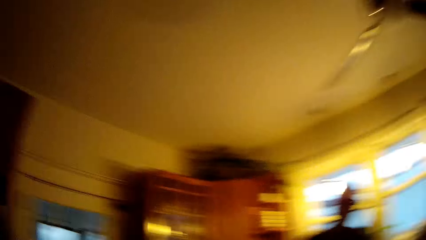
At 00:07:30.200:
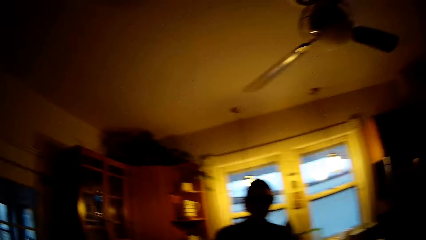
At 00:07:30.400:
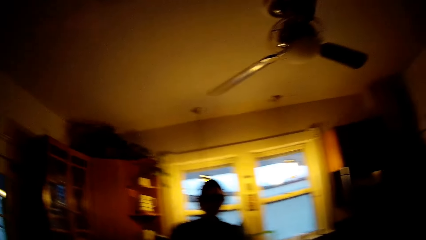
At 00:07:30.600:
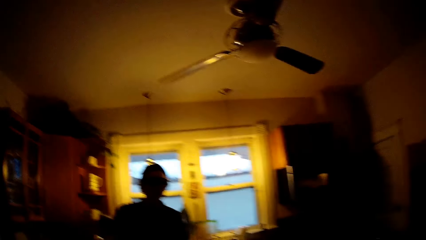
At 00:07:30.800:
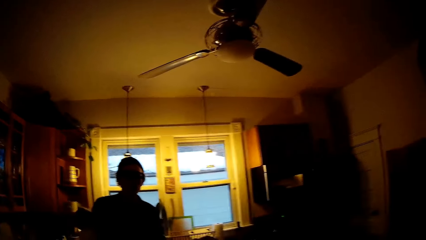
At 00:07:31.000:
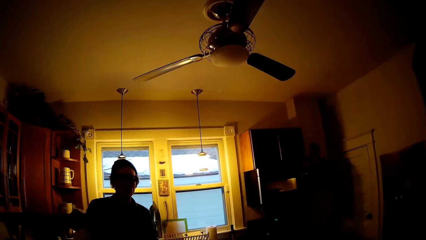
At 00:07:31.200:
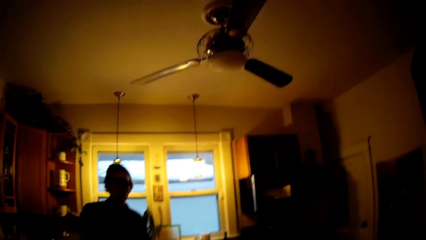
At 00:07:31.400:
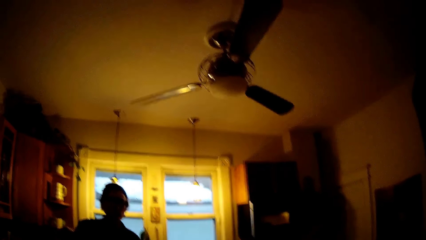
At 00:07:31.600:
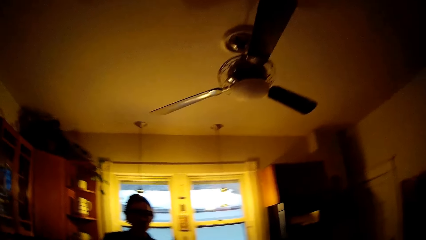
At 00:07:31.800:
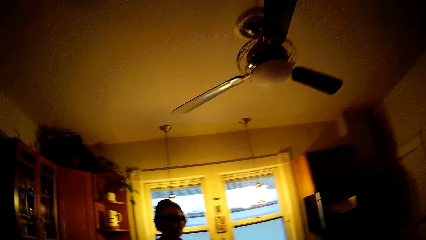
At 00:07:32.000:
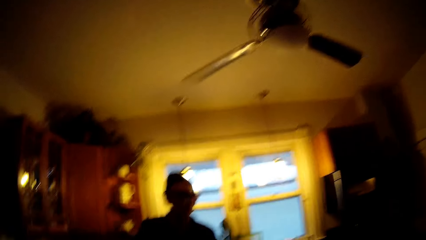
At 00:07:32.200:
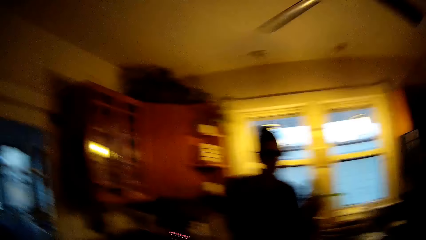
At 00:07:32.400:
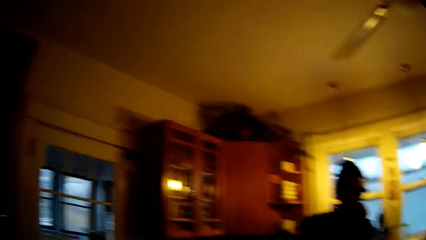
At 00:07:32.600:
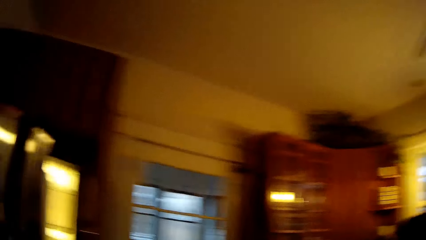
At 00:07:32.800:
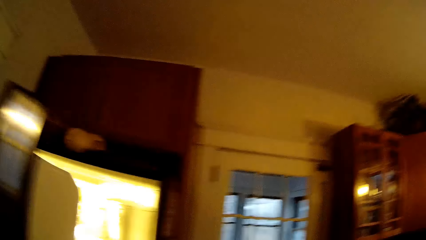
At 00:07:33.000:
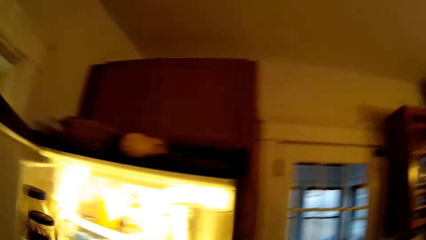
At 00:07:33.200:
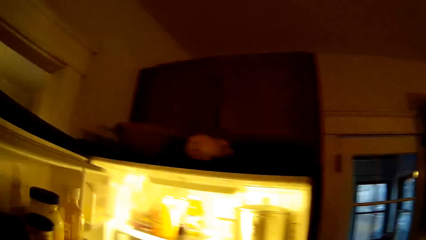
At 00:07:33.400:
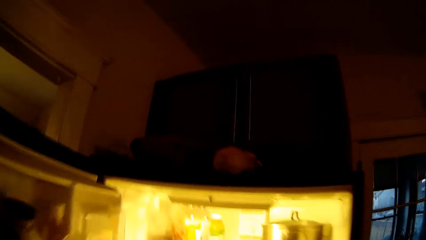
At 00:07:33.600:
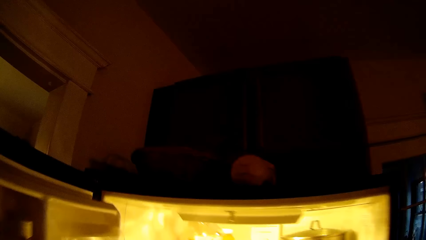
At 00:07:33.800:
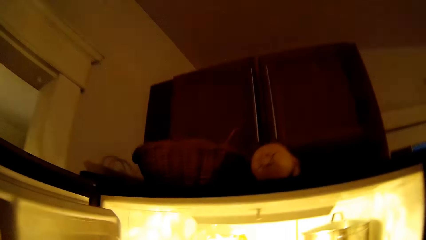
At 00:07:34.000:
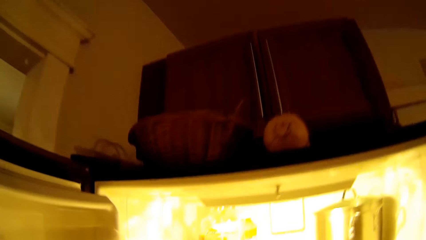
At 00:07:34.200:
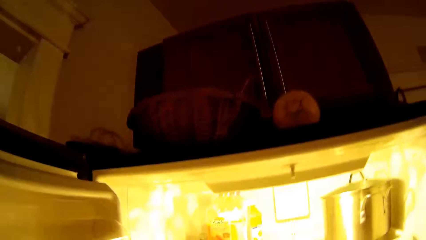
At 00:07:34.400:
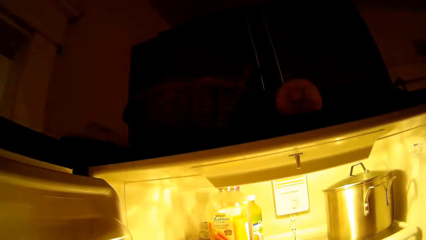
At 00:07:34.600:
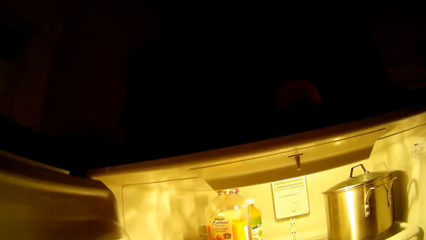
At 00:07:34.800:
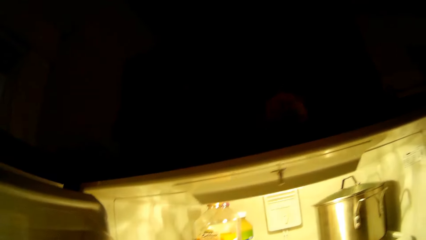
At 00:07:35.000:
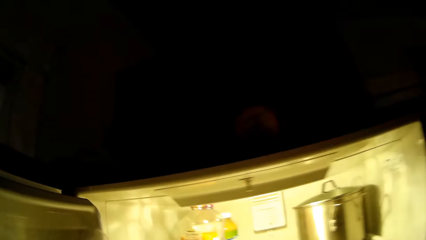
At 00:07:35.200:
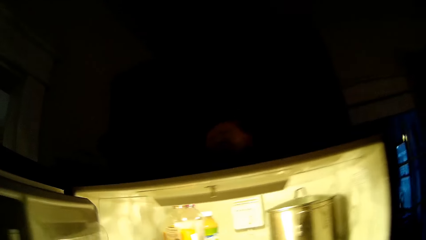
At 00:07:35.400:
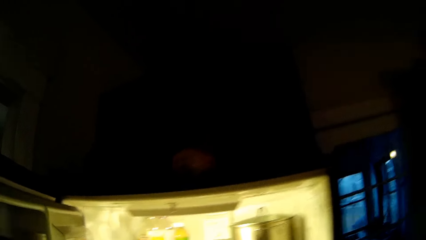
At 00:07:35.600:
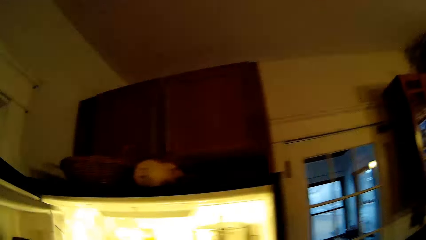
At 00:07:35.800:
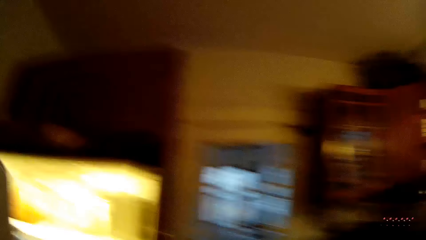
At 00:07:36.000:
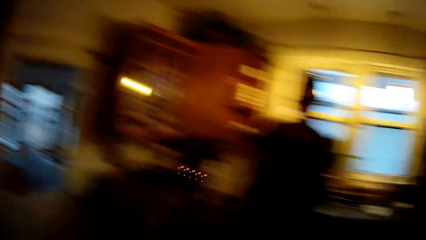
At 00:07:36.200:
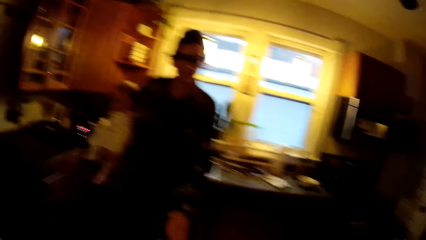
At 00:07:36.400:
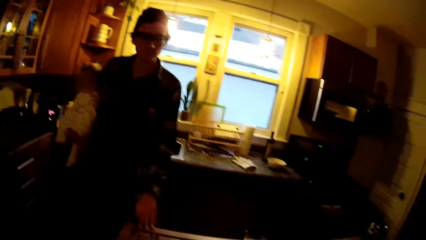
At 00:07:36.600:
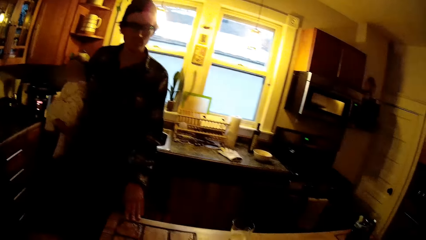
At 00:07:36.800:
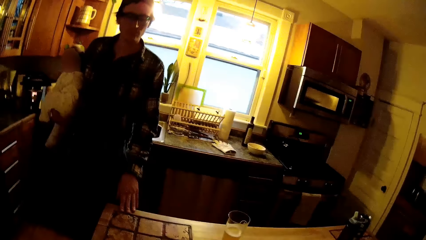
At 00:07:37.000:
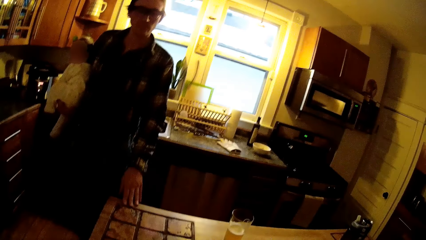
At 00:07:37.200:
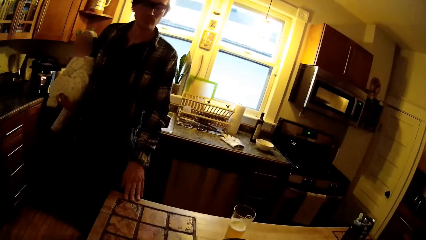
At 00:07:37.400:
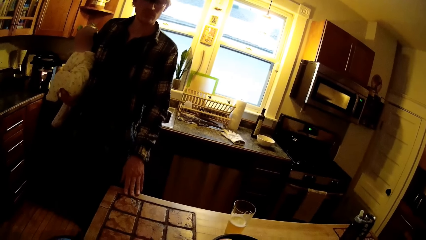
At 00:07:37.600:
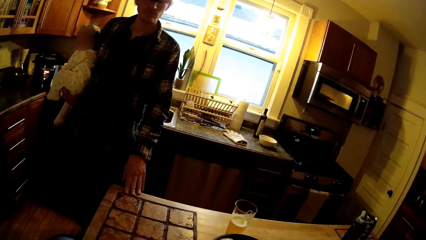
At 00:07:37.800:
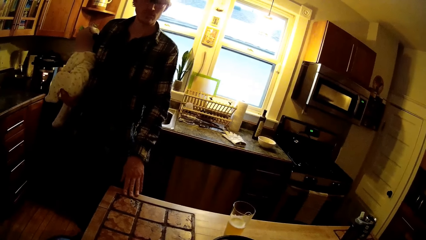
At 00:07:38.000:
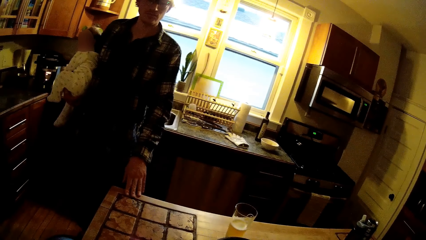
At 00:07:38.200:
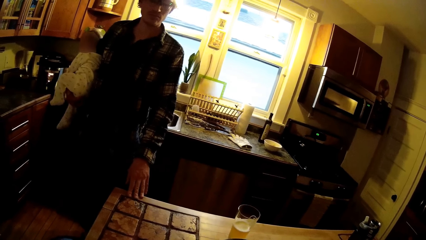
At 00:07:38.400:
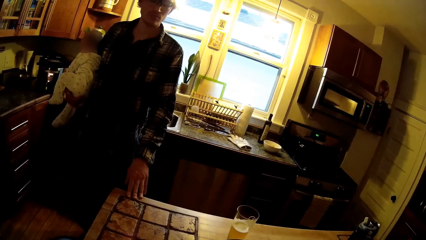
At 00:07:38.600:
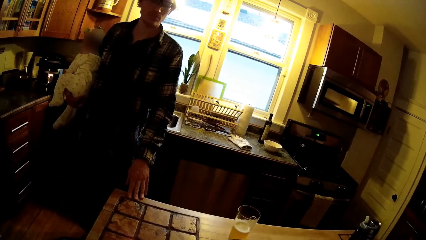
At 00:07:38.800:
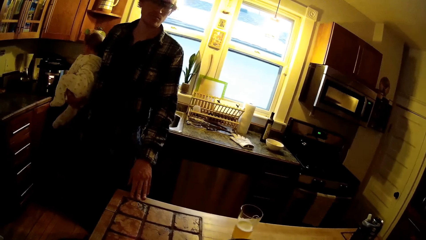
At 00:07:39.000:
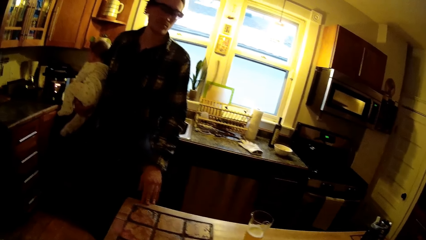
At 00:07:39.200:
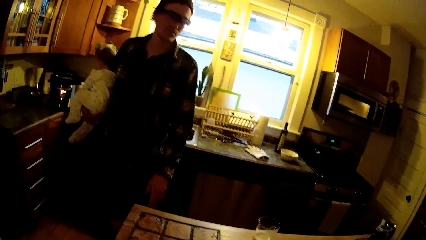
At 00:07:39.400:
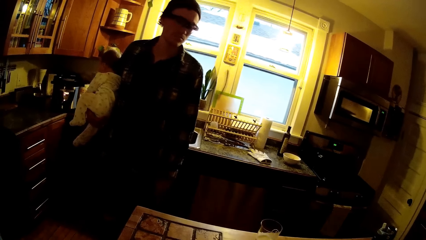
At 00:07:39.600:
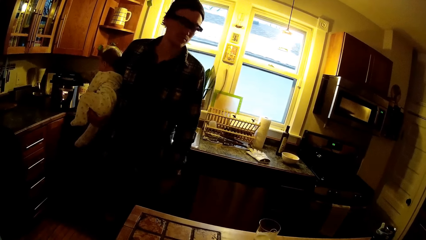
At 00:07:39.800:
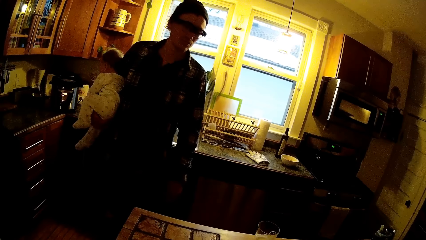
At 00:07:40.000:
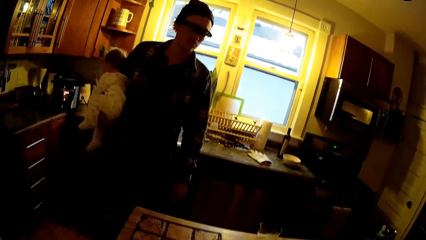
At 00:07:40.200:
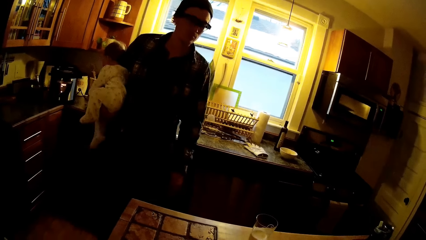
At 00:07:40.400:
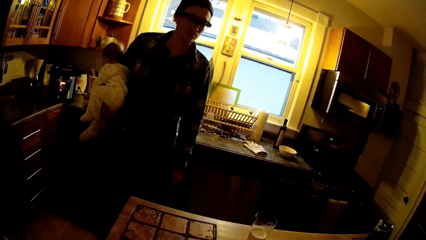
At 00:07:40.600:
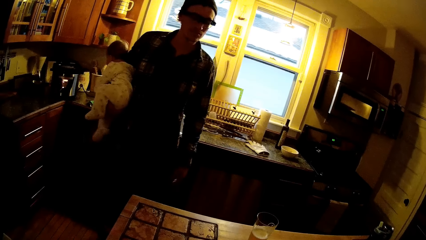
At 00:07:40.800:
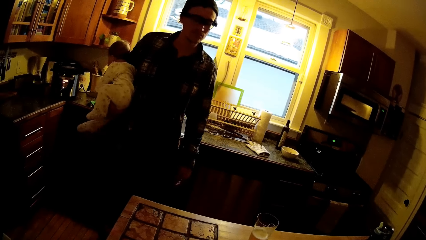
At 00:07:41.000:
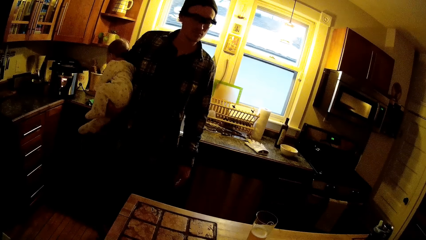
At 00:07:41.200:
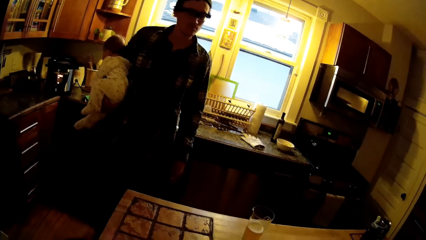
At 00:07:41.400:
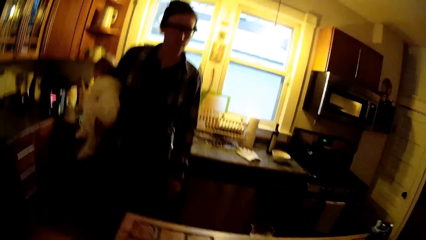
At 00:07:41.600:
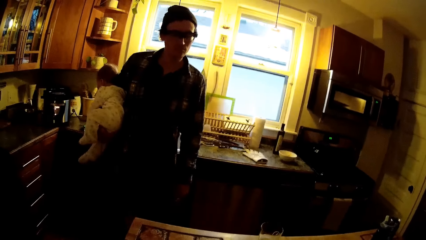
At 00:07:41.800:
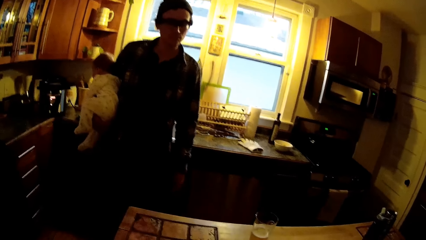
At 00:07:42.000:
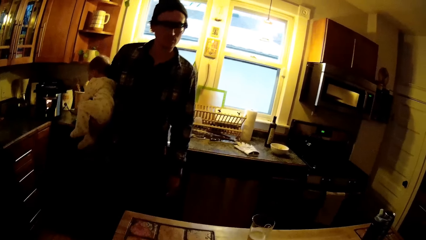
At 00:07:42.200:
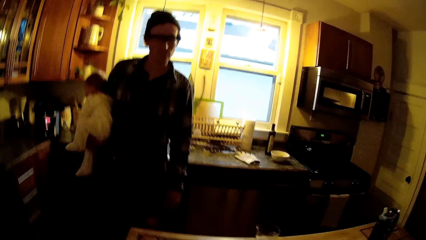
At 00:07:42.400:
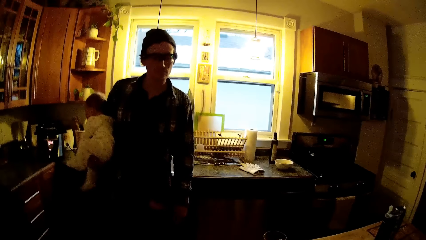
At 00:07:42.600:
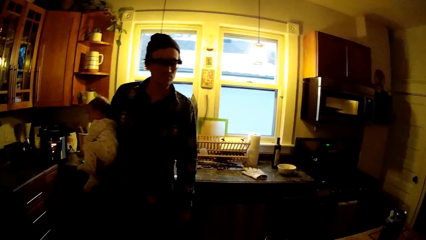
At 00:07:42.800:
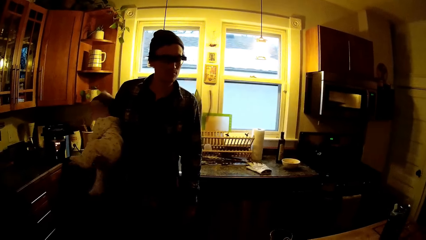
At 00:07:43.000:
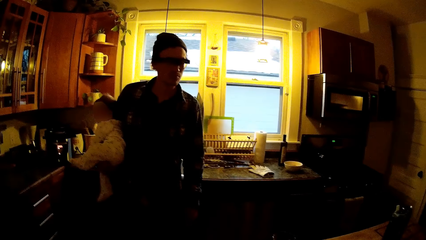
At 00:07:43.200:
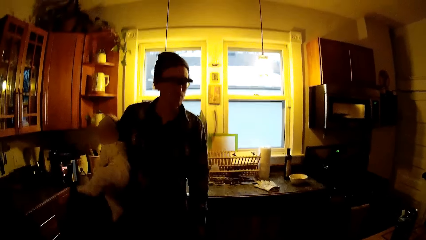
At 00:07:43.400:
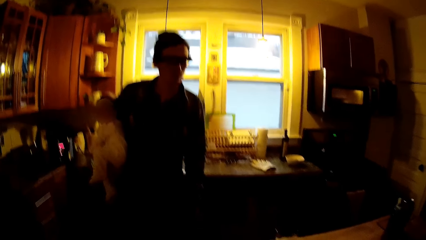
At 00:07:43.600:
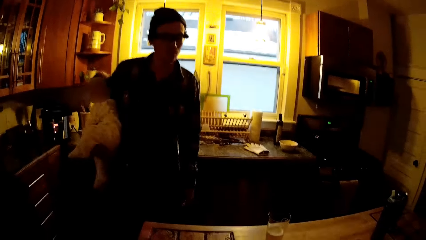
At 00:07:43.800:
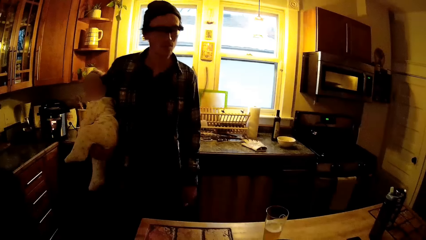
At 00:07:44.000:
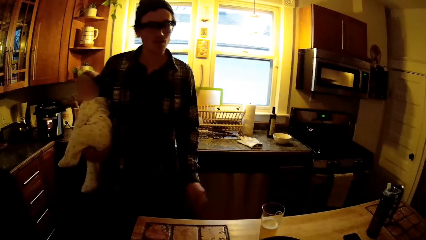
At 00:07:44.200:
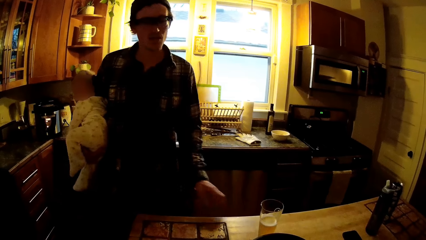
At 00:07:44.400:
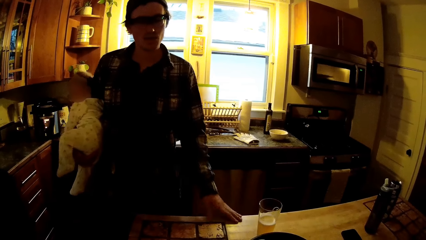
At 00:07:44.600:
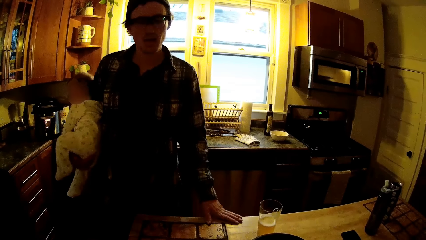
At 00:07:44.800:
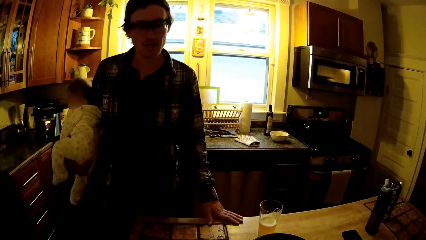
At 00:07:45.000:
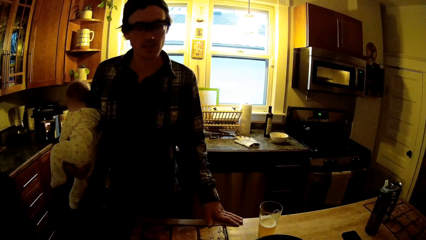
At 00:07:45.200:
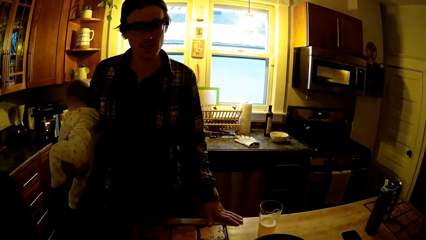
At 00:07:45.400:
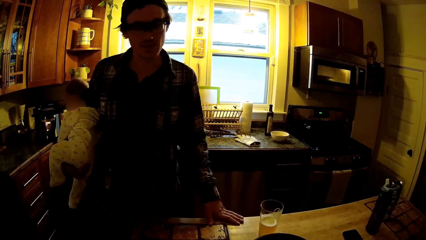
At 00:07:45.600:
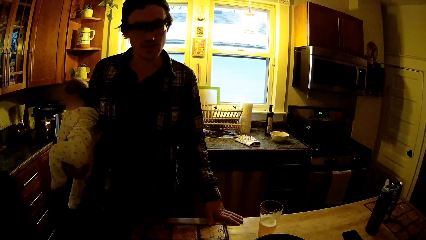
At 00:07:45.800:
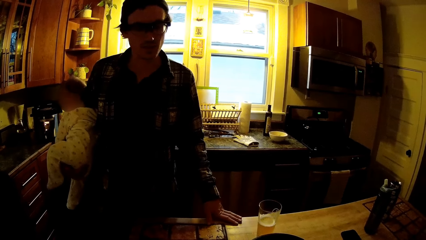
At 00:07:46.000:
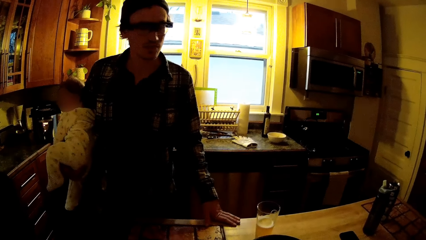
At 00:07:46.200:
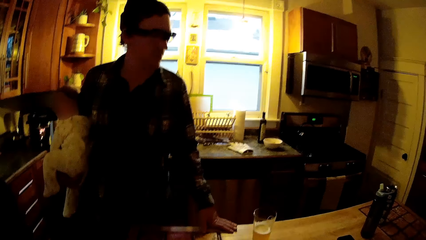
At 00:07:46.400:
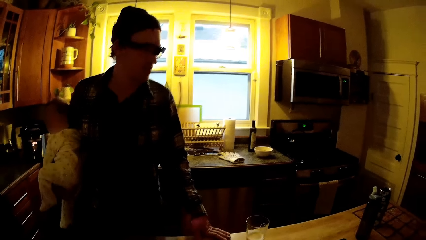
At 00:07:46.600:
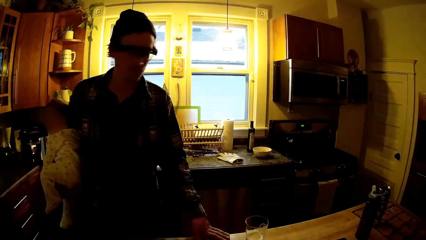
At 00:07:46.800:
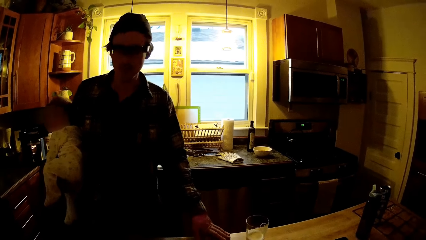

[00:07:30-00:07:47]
The camera wearer opens the fridge in the kitchen with her left hand. She closes the fridge in the kitchen with her left hand. A man rests his left hand on the kitchen cabinet. The man drops his left hand. The camera wearer talks at the kitchen. The man rests his left hand on the kitchen cabinet.
